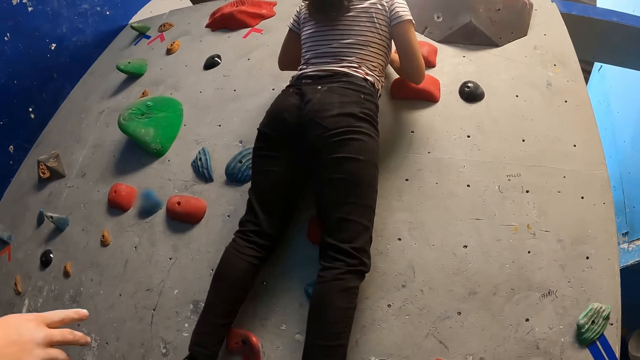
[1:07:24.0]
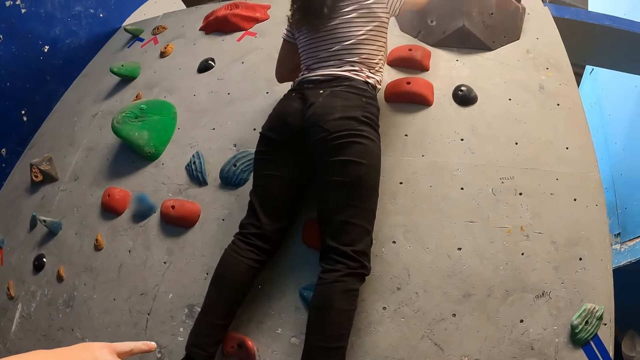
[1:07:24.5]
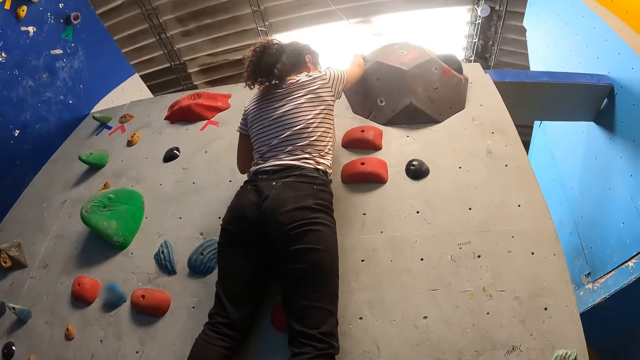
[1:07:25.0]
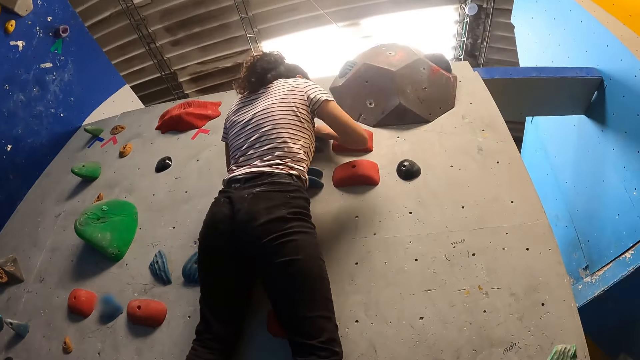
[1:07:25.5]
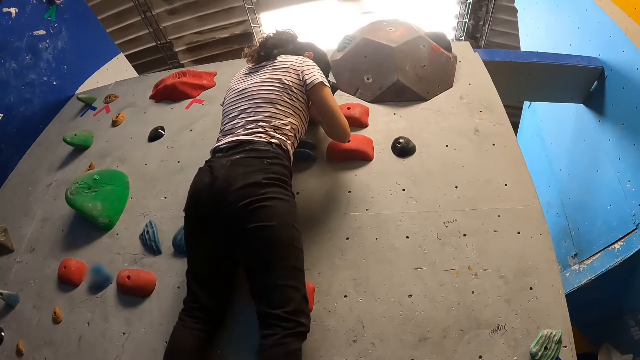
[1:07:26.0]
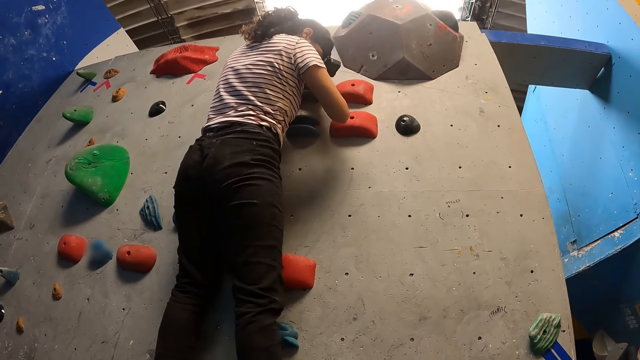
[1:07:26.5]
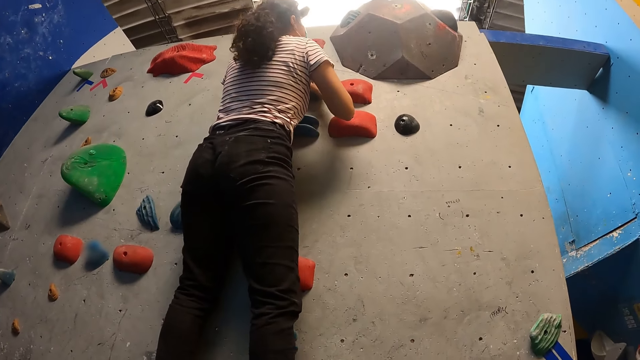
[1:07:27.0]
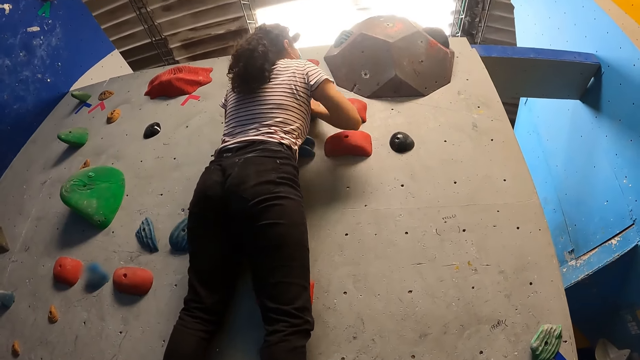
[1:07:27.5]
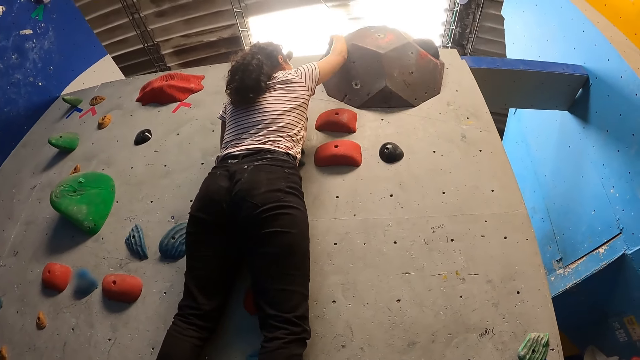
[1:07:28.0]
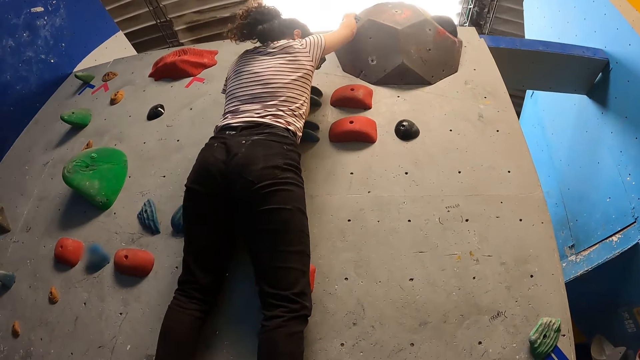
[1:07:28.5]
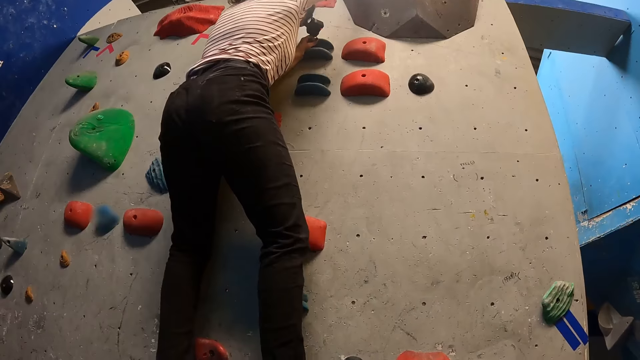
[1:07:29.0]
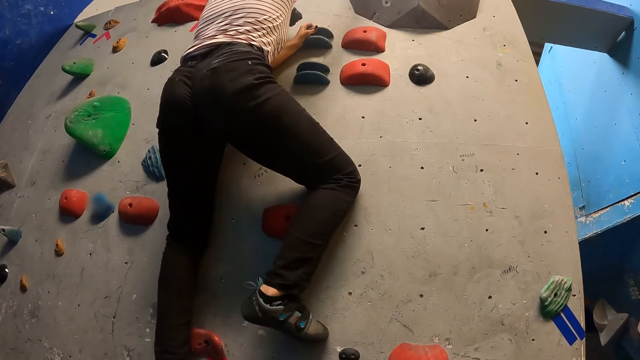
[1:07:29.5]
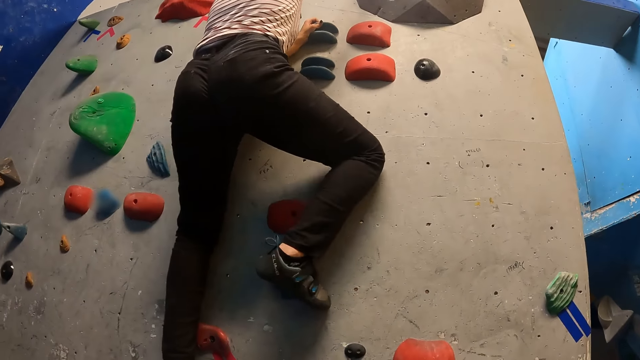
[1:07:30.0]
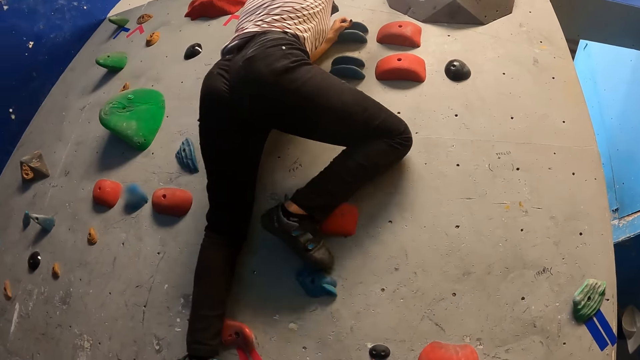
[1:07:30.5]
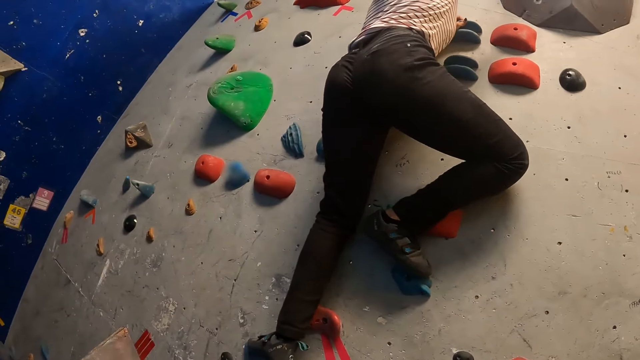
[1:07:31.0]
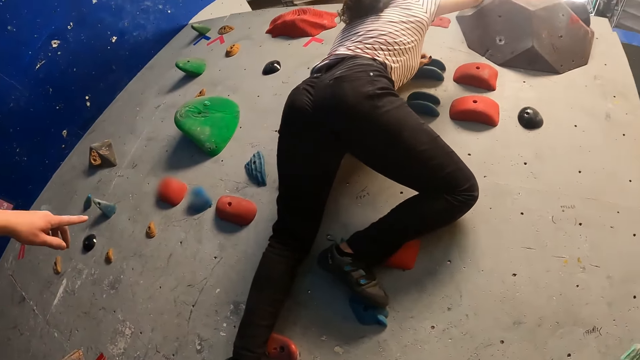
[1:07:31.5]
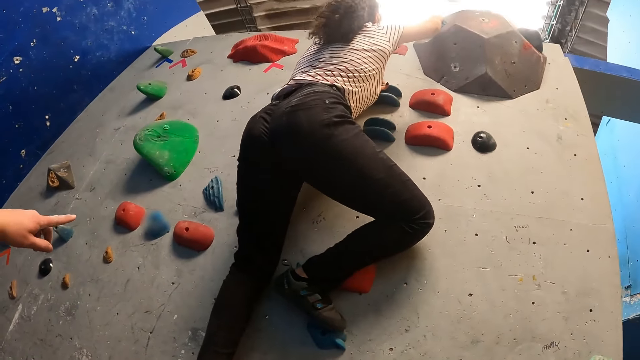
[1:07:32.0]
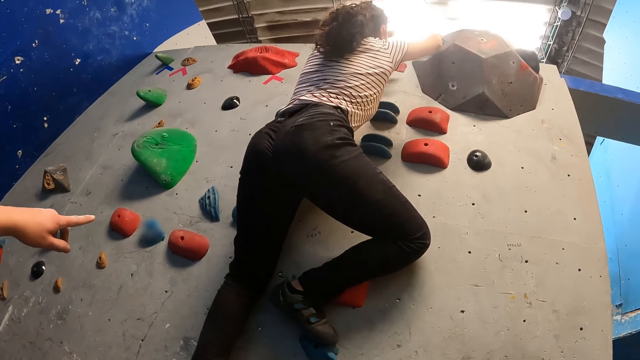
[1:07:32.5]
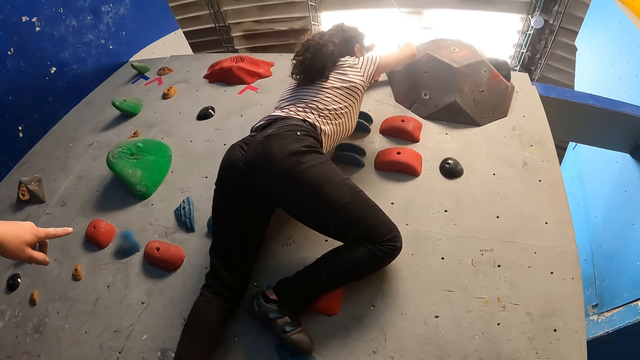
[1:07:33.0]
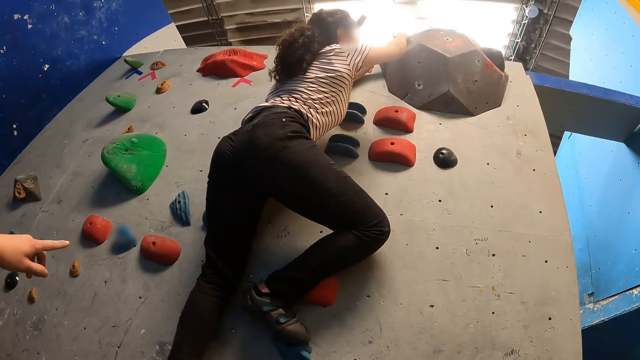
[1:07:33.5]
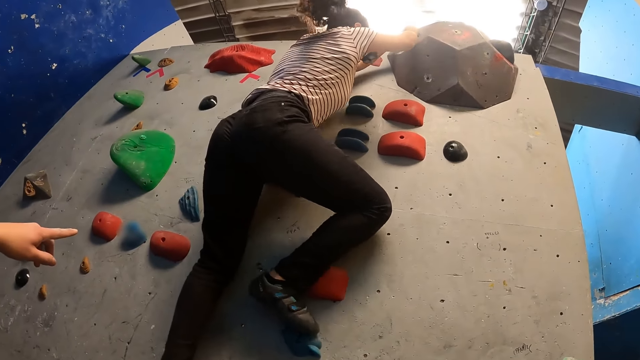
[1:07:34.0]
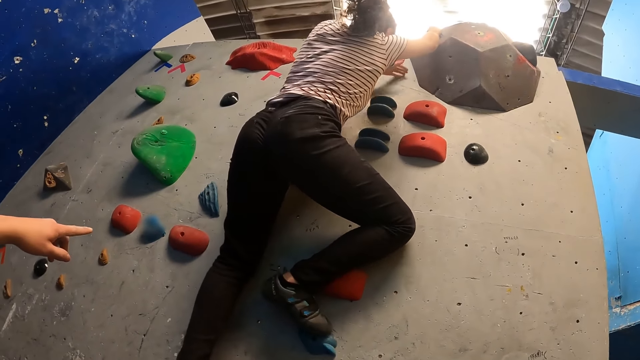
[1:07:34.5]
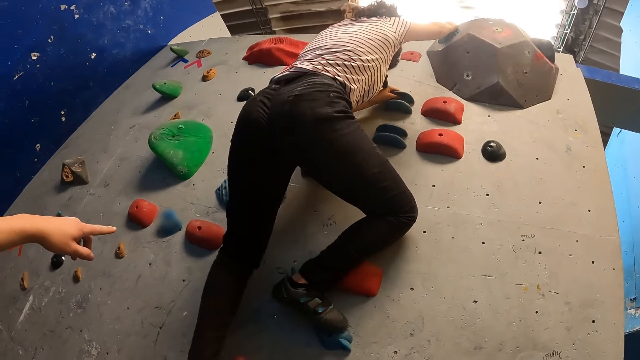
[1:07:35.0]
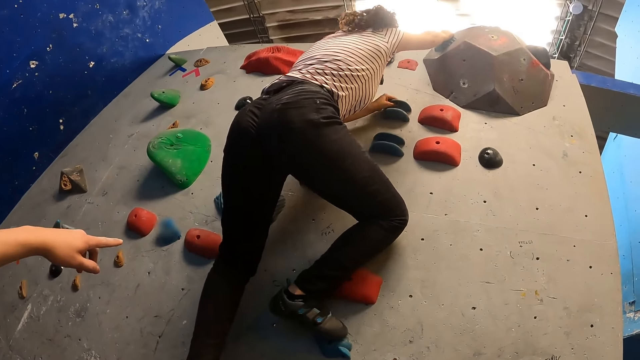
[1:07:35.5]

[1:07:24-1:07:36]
A man points at the wall.

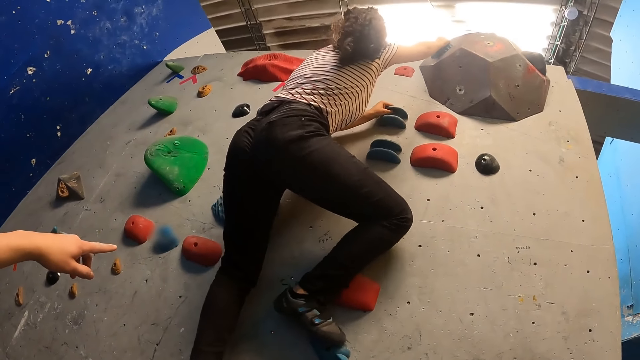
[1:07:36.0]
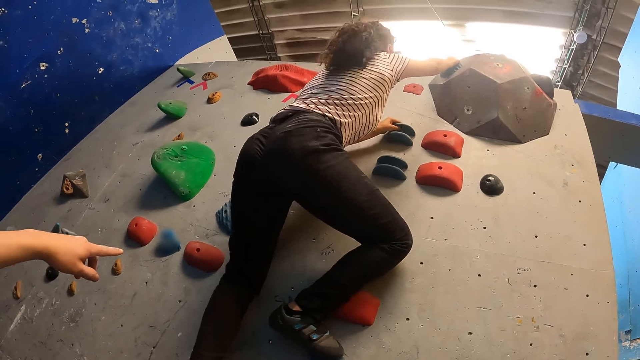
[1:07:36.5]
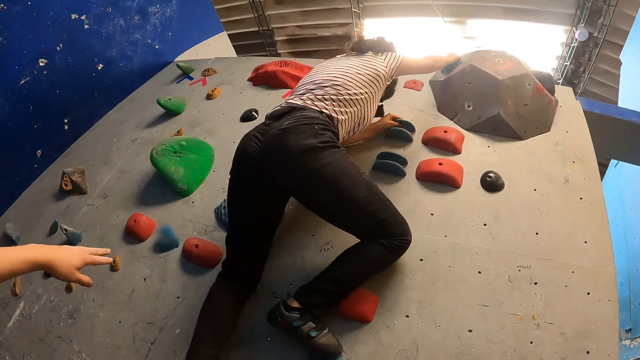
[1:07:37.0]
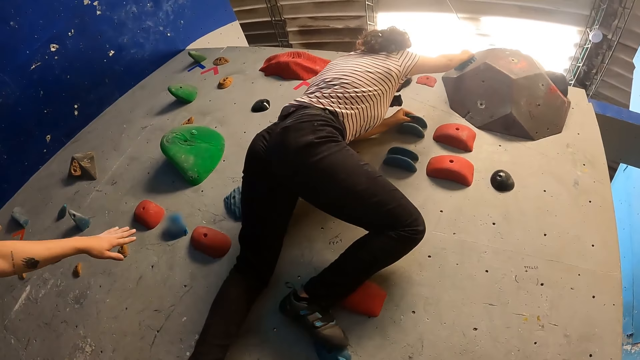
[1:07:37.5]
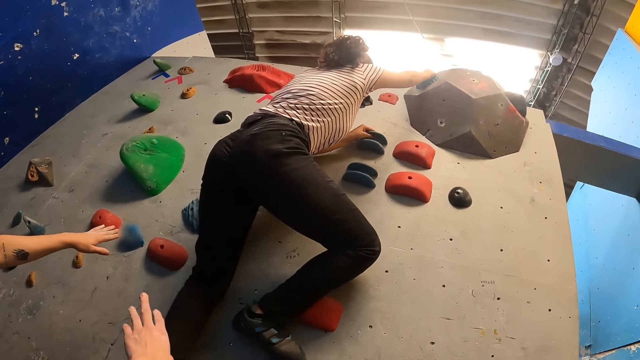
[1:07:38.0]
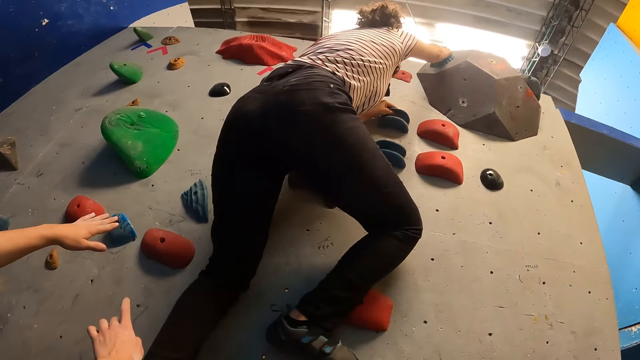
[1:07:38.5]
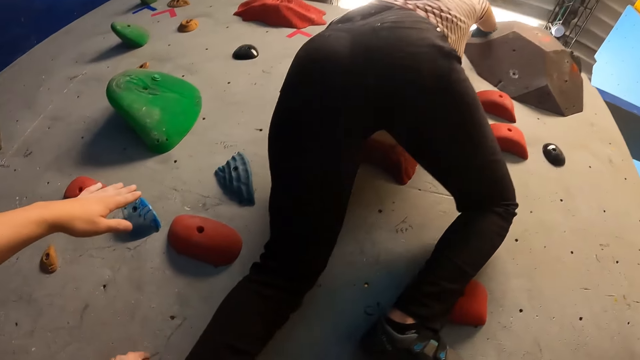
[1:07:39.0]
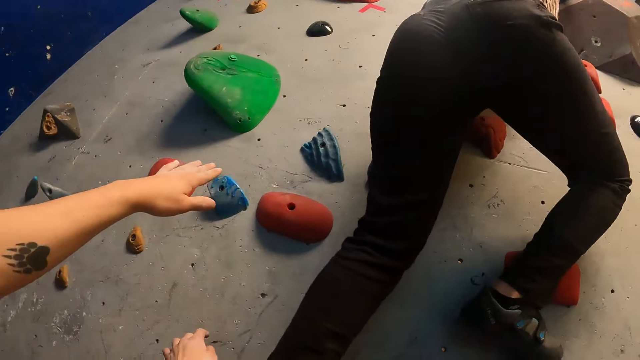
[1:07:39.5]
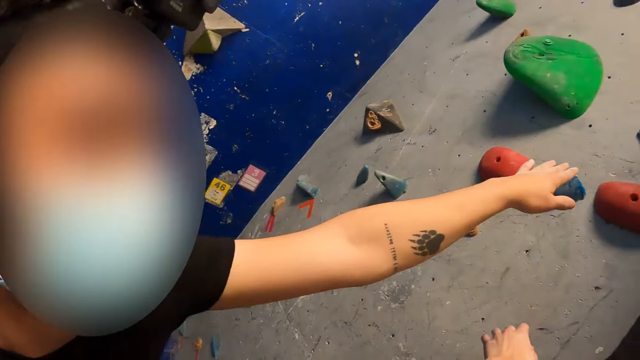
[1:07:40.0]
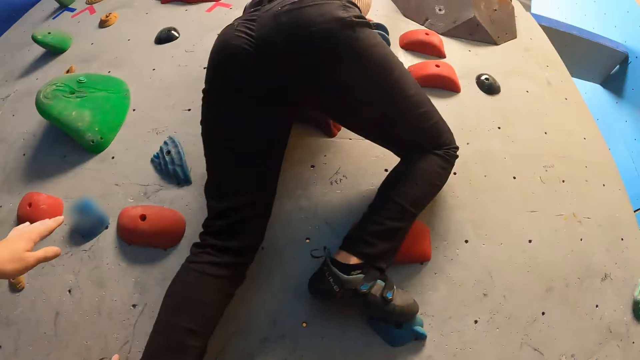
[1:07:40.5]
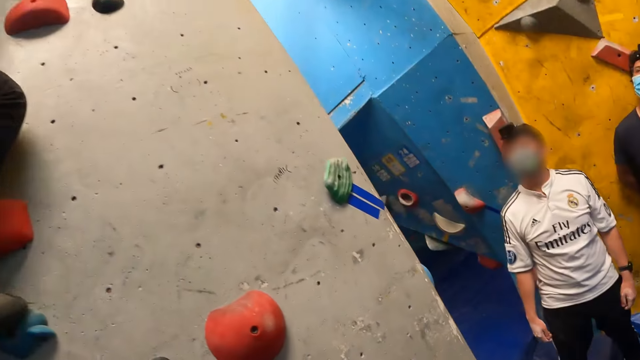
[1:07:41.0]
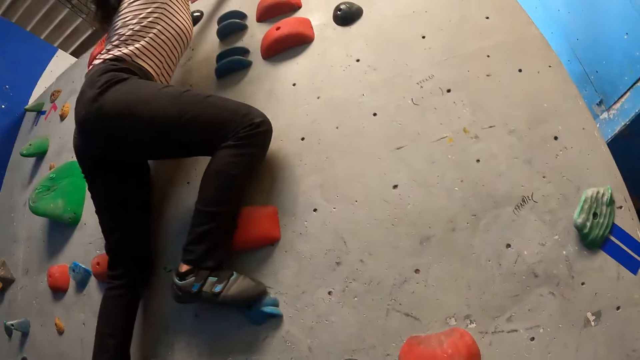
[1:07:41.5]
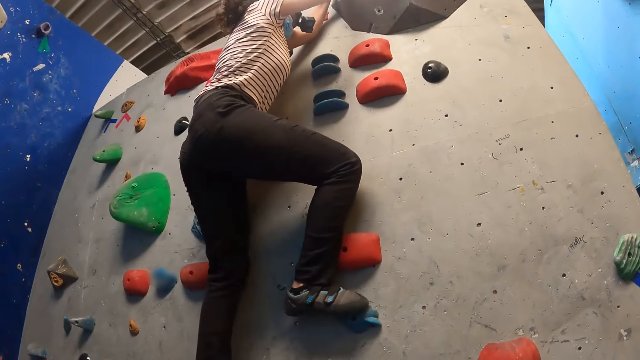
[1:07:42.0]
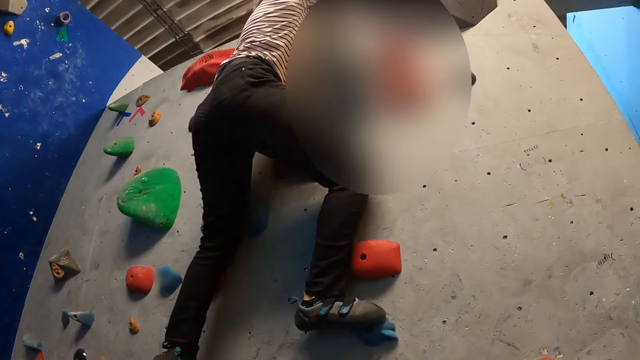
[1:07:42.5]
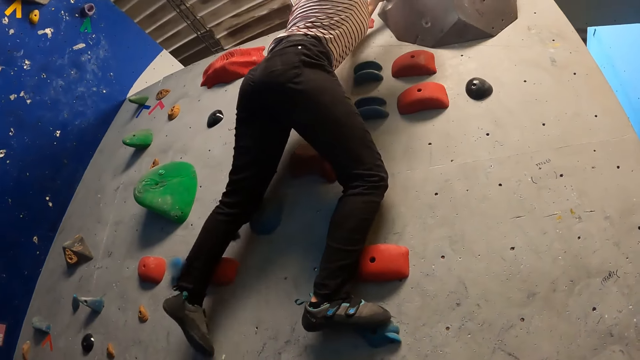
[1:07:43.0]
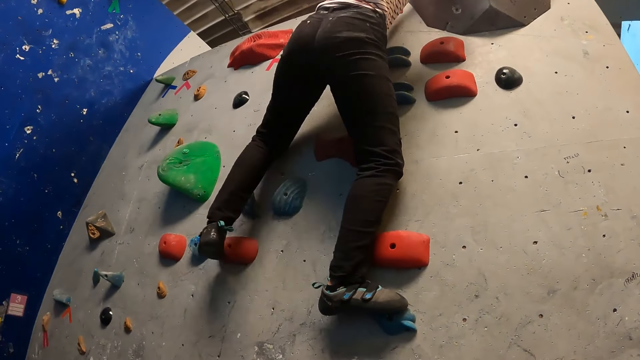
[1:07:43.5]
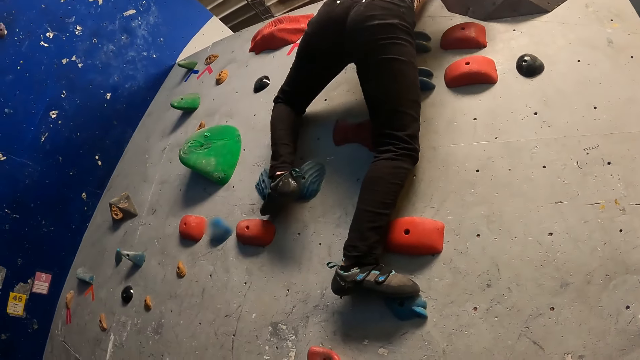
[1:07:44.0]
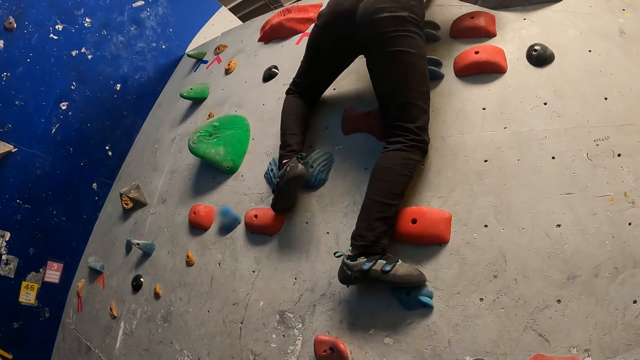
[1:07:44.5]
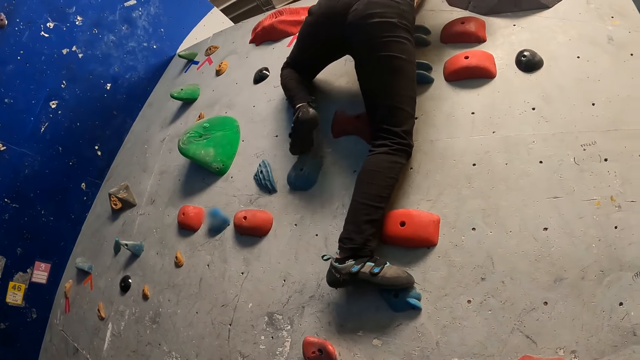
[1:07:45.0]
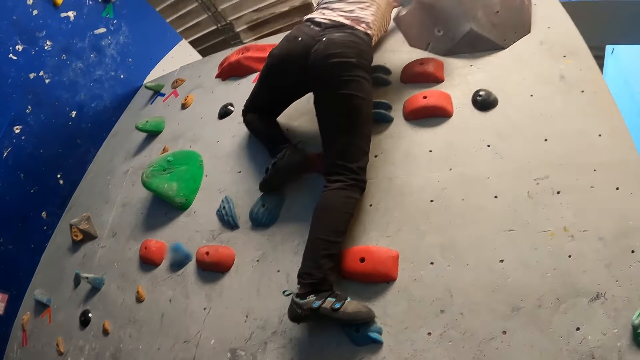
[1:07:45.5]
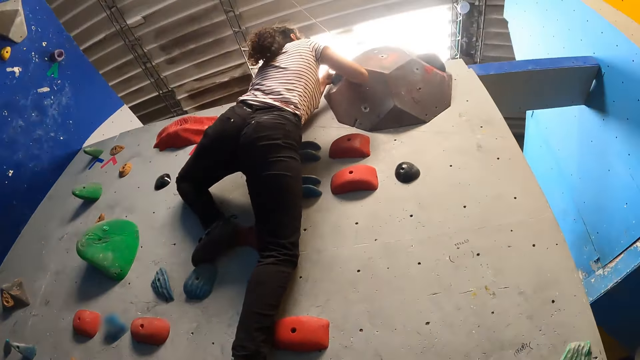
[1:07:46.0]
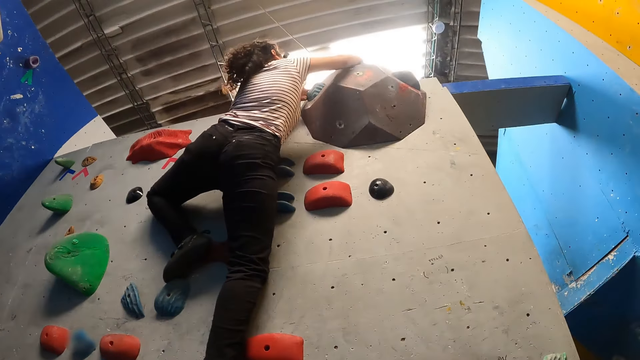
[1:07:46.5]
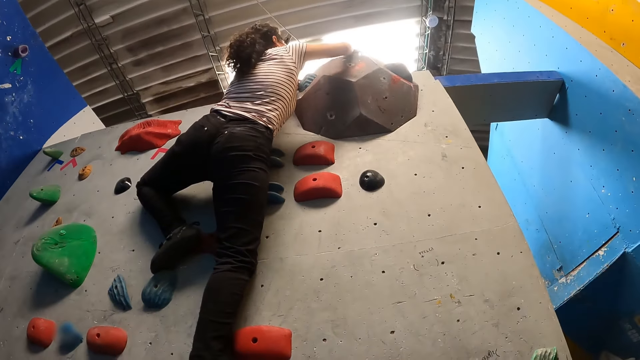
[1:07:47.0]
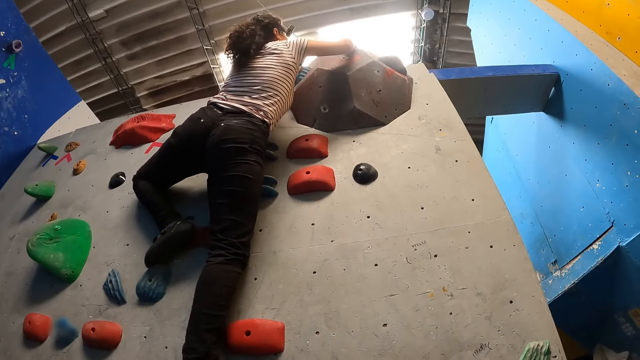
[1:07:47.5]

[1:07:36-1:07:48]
The camera wearer points at the wall. They look around.
